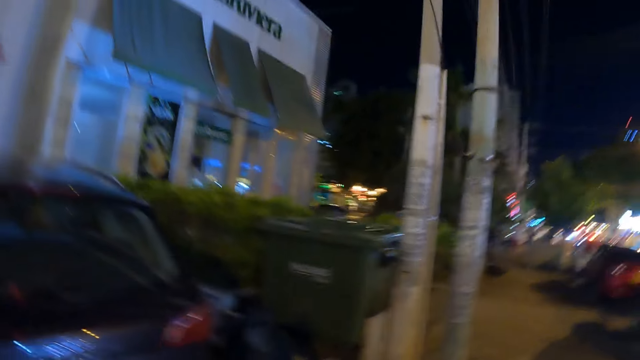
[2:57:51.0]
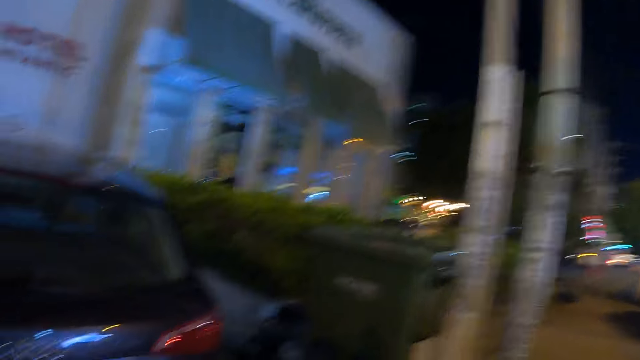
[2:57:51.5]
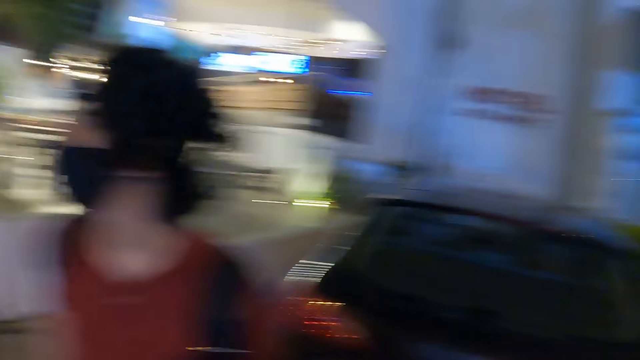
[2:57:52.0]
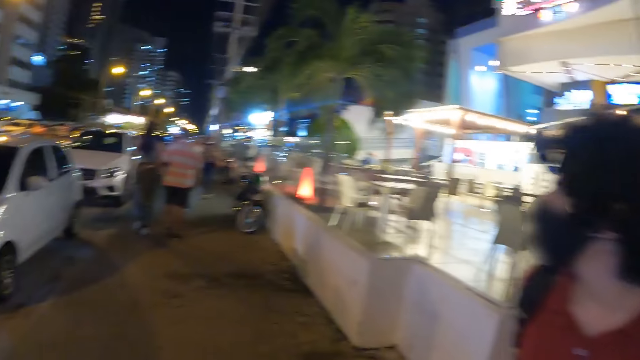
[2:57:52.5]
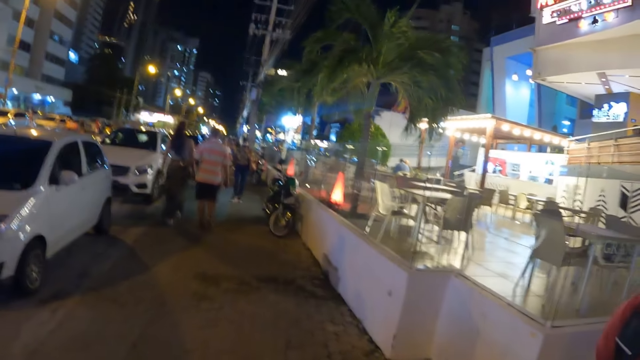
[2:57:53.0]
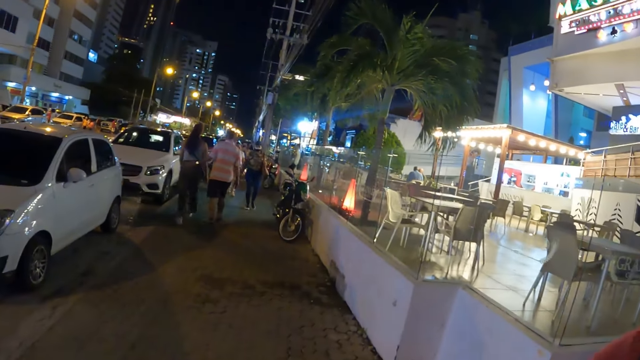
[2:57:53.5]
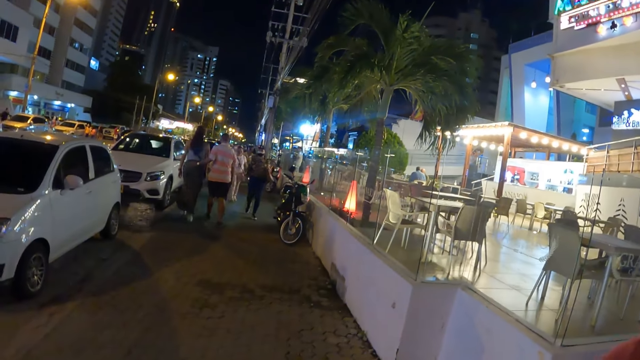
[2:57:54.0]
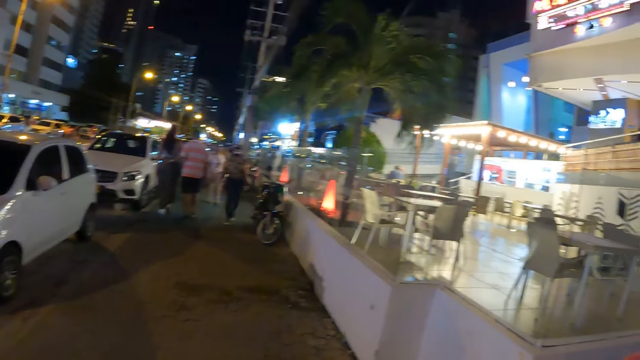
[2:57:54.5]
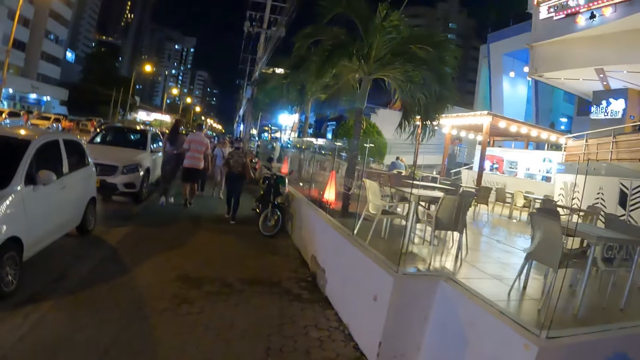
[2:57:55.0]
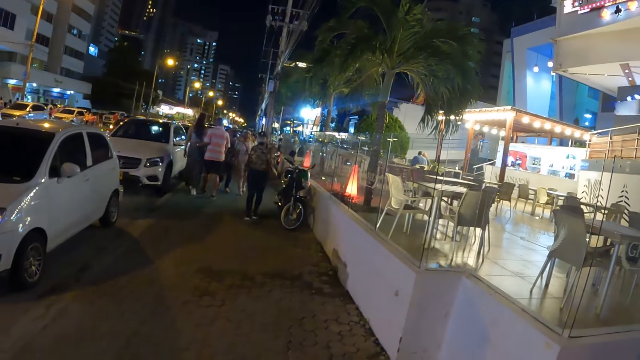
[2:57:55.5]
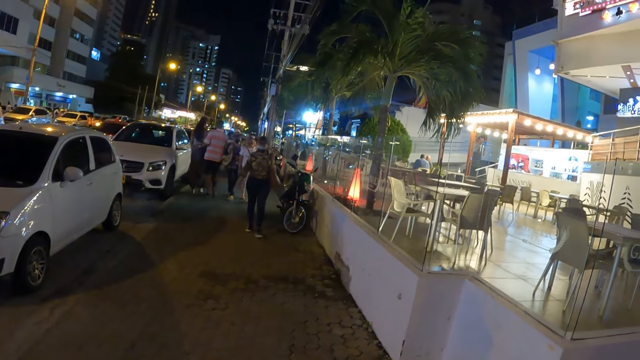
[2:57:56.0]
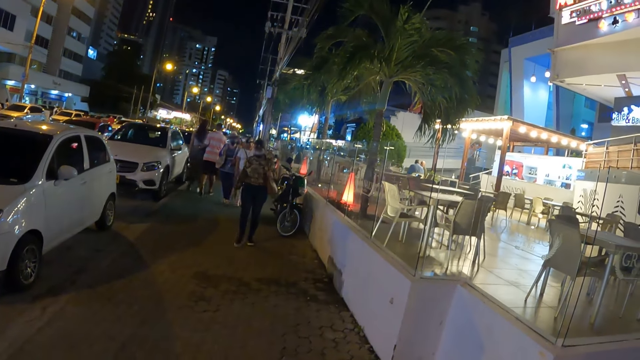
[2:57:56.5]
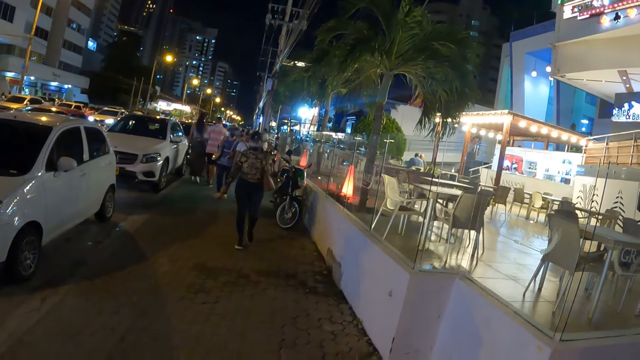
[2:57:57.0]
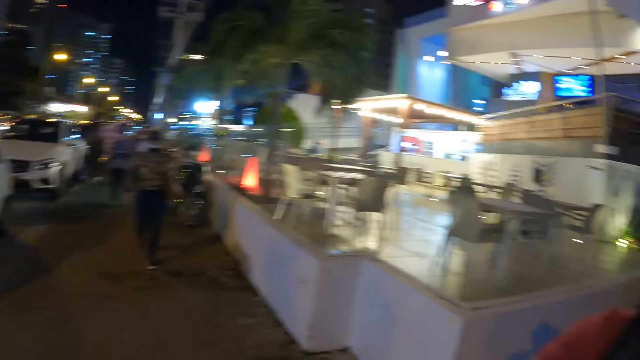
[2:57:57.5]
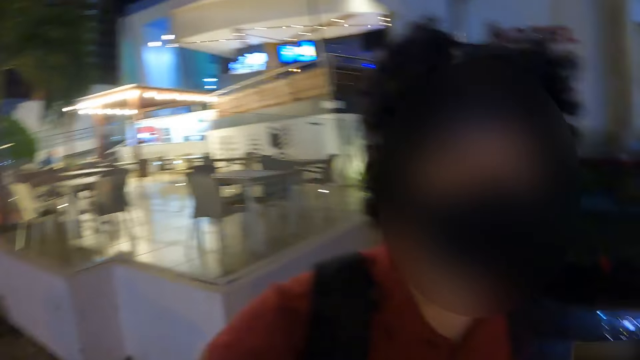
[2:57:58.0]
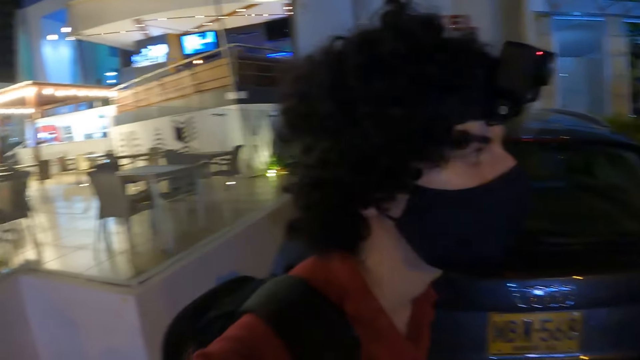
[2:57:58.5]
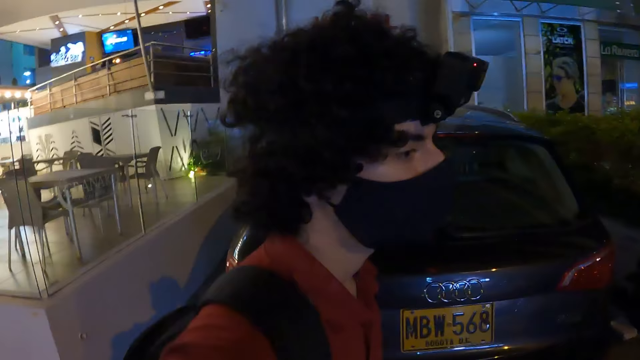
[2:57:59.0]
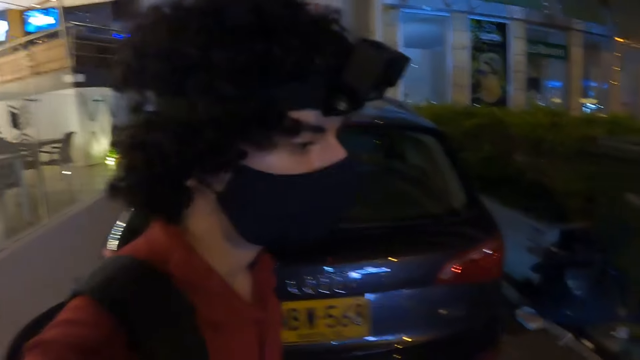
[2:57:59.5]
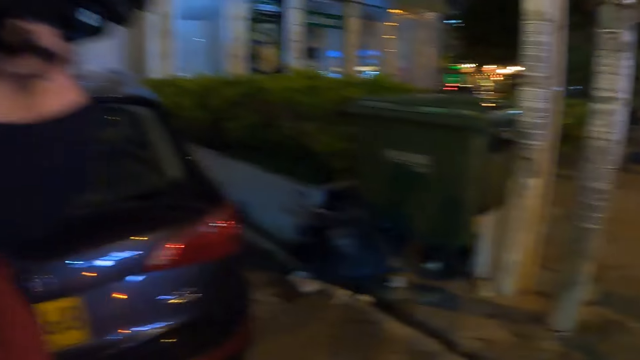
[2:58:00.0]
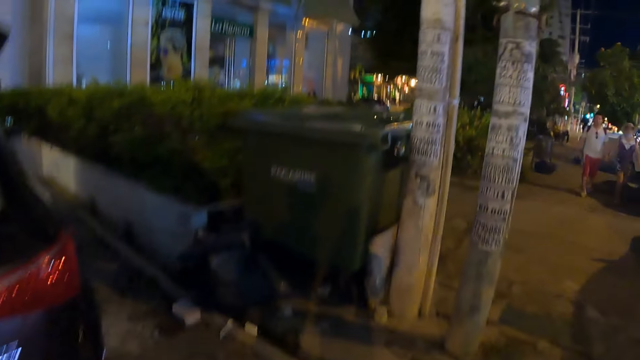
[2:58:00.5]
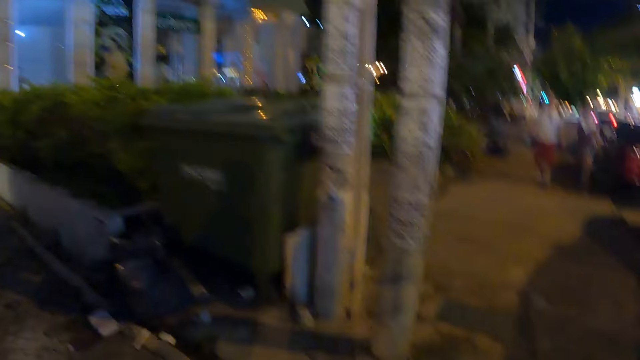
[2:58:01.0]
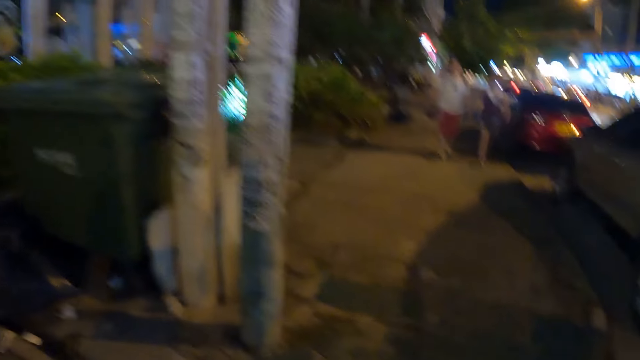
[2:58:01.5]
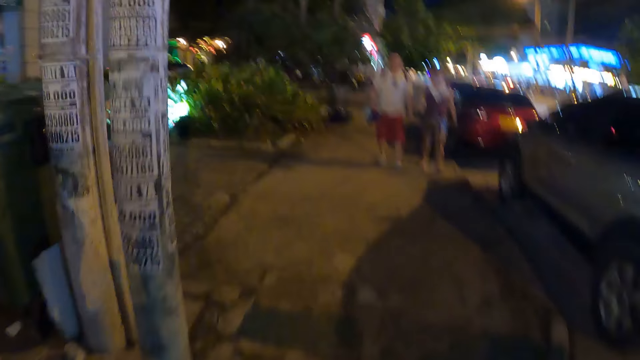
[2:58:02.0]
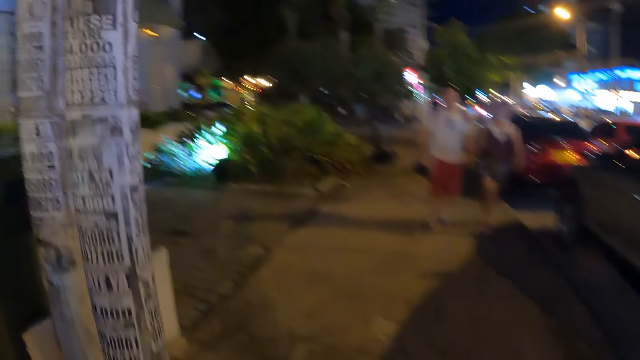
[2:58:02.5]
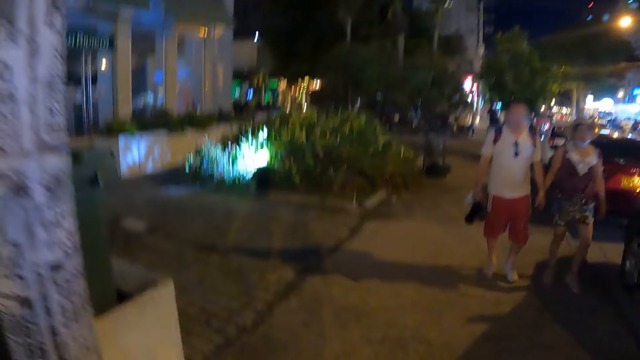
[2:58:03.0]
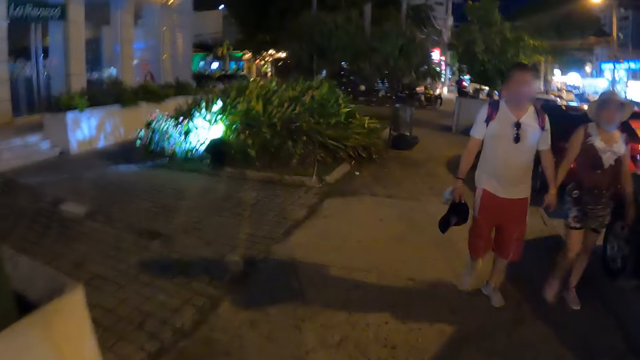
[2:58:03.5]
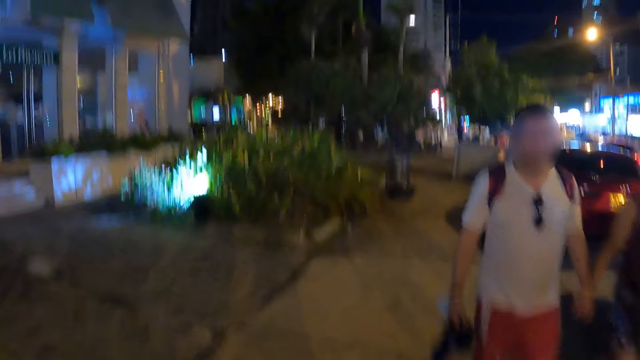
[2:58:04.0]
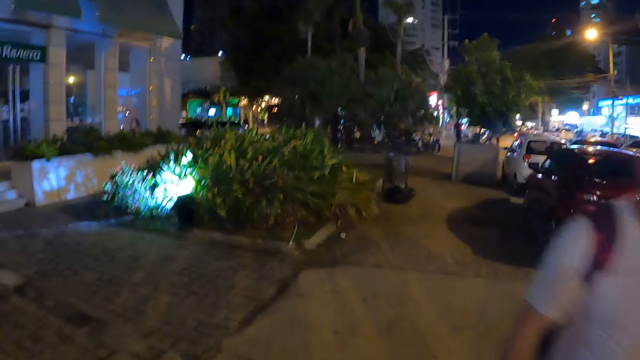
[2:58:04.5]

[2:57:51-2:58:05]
The camera wearer looks around. The camera wearer and a person look back. The camera wearer interacts with the person. They walk on the street. The person walks across a street.

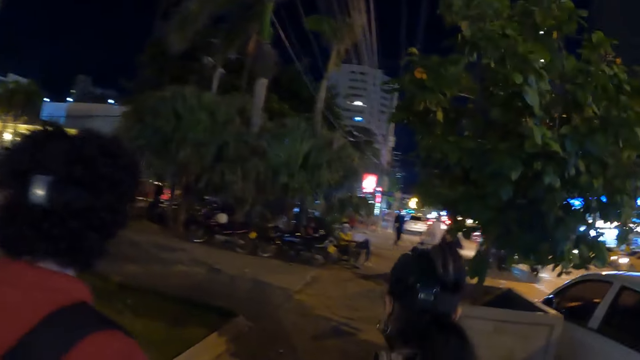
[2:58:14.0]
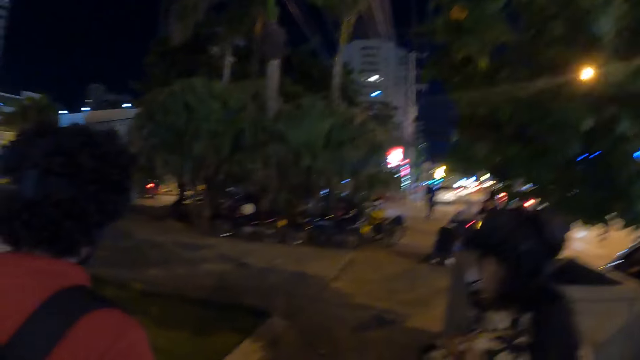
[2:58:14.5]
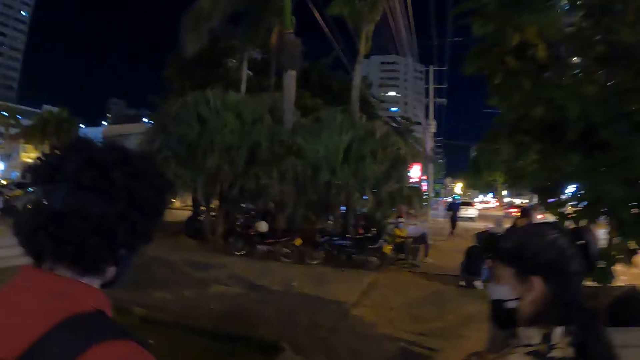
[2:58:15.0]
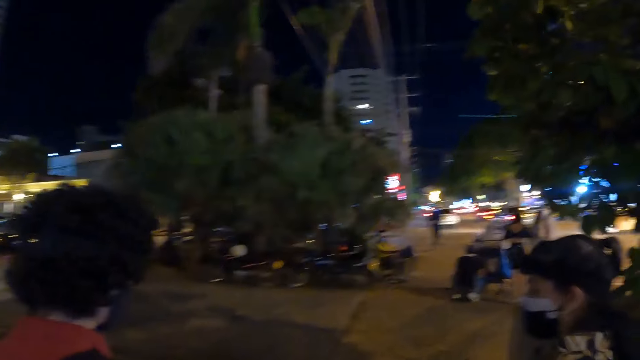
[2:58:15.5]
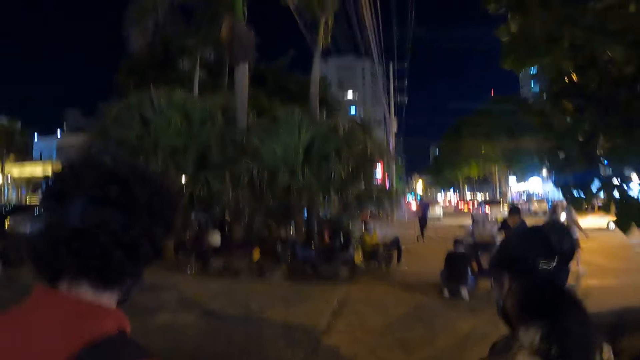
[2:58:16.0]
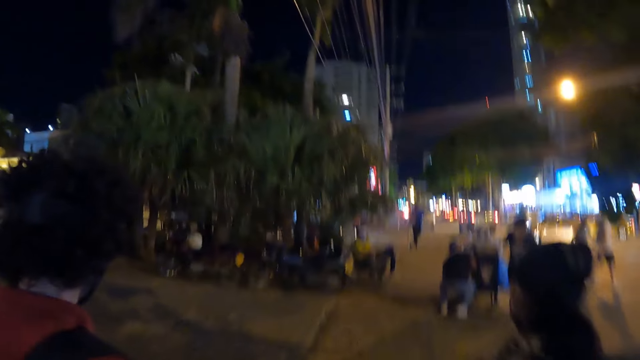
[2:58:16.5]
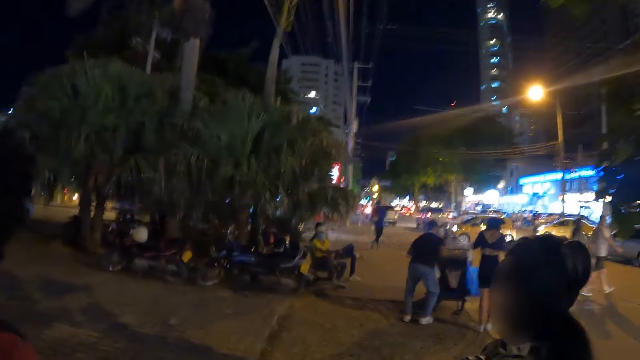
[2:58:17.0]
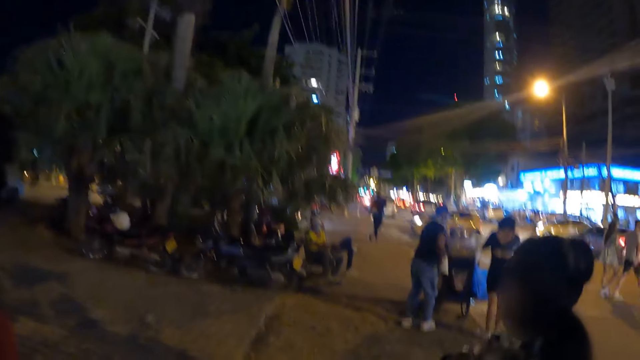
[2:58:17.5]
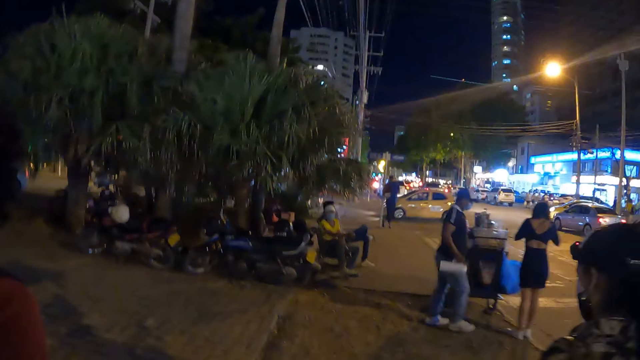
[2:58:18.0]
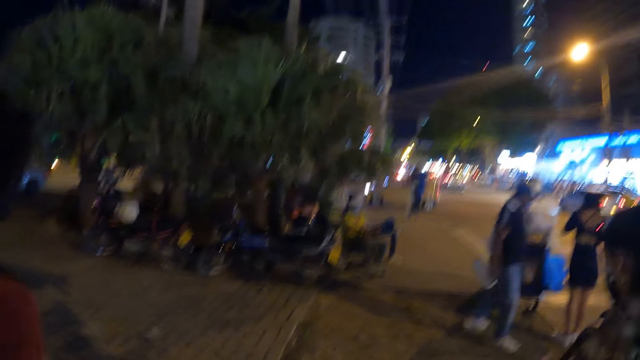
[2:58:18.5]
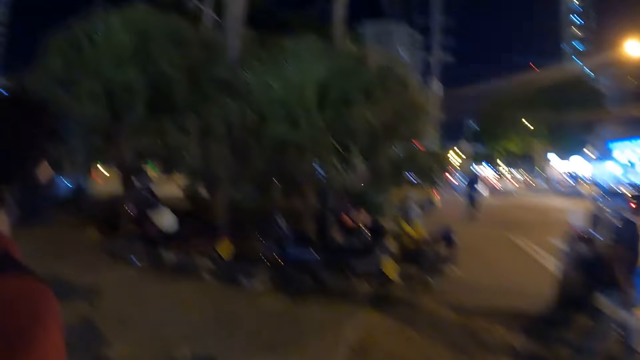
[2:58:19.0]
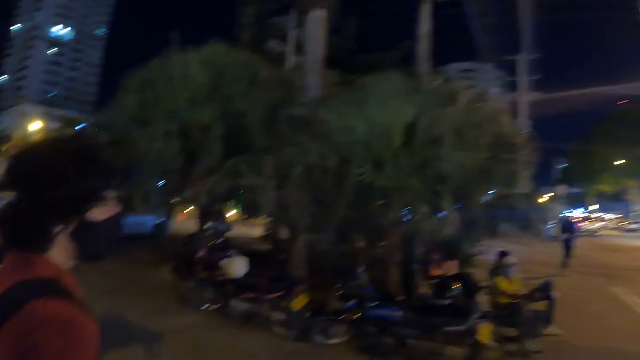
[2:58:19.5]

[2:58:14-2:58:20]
A person and another person walk across a street. The first person interacts with a third person. The camera wearer walks across the street.
